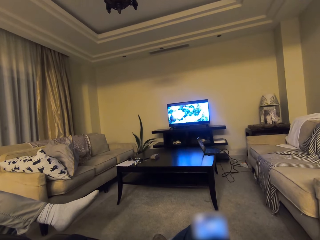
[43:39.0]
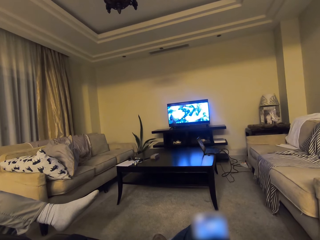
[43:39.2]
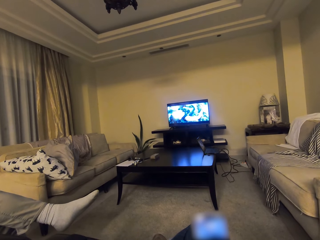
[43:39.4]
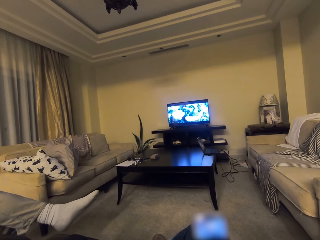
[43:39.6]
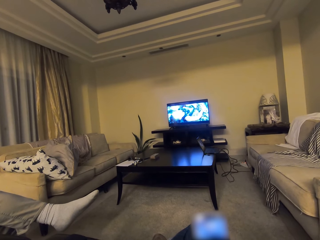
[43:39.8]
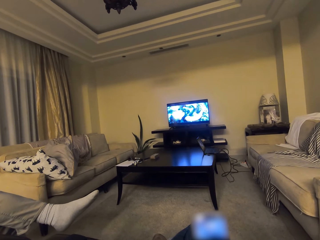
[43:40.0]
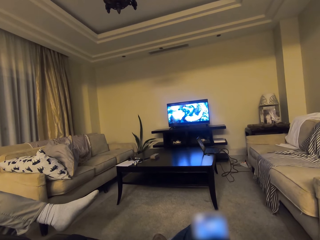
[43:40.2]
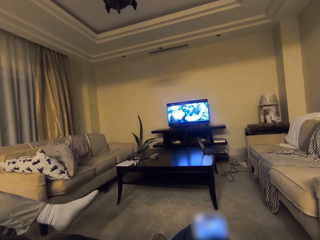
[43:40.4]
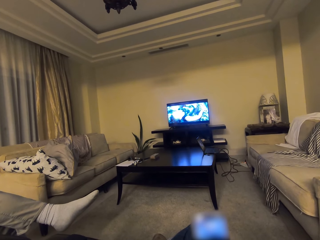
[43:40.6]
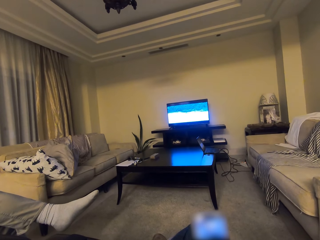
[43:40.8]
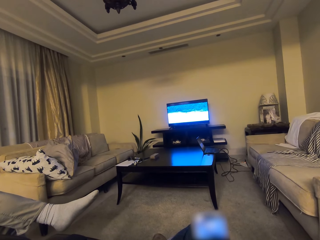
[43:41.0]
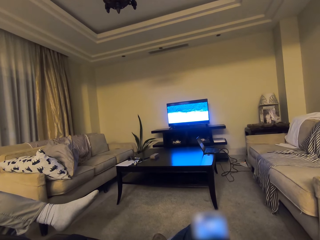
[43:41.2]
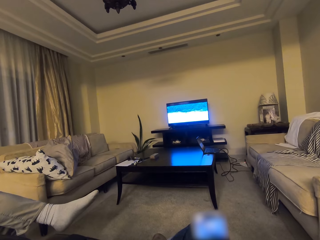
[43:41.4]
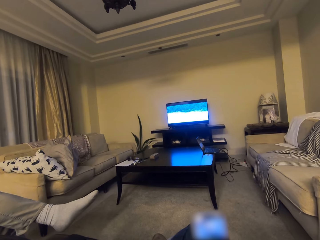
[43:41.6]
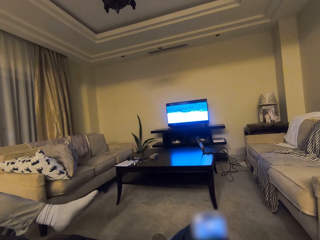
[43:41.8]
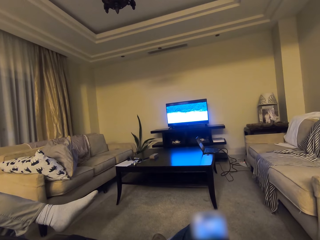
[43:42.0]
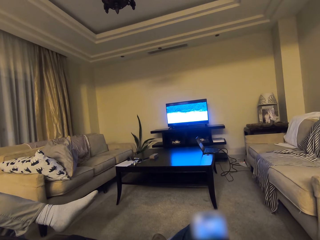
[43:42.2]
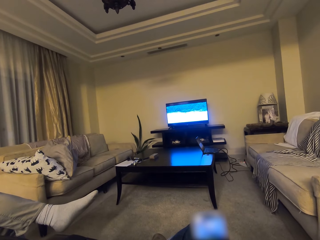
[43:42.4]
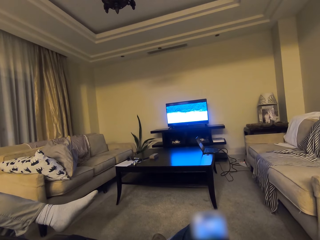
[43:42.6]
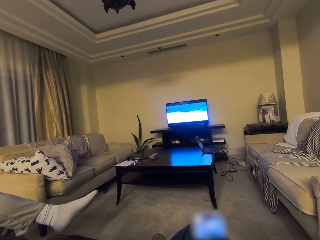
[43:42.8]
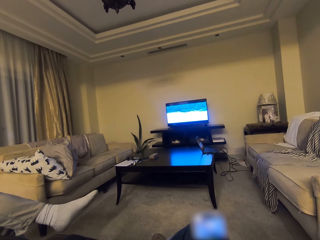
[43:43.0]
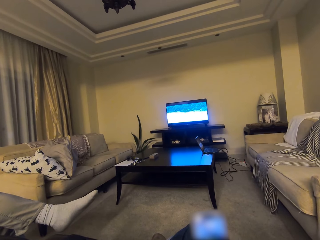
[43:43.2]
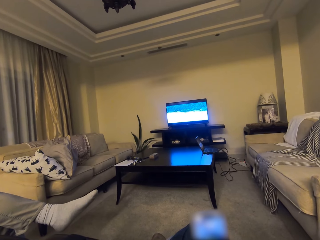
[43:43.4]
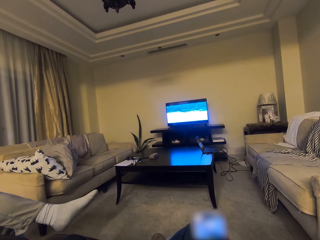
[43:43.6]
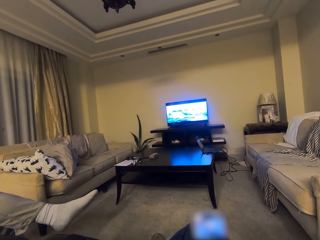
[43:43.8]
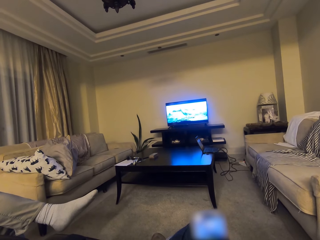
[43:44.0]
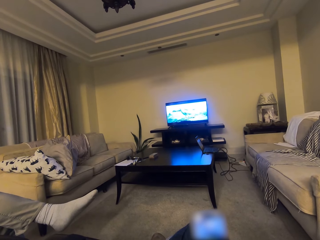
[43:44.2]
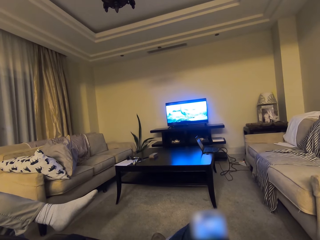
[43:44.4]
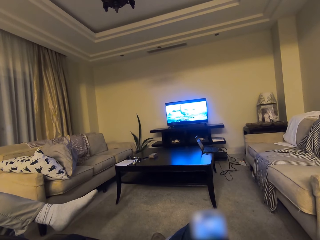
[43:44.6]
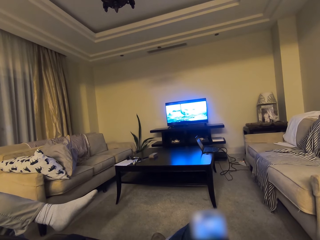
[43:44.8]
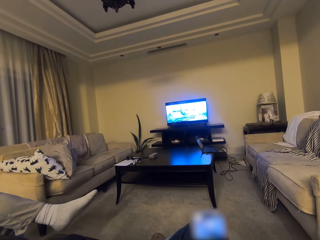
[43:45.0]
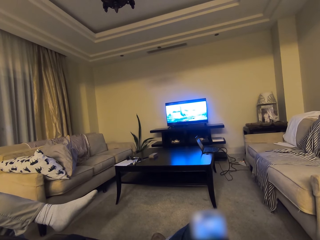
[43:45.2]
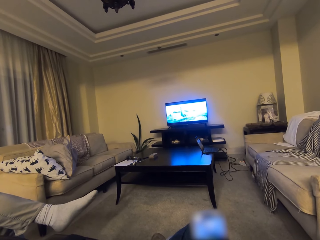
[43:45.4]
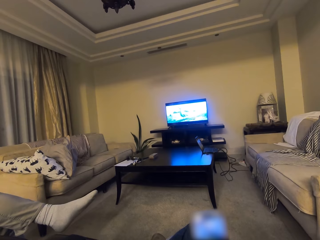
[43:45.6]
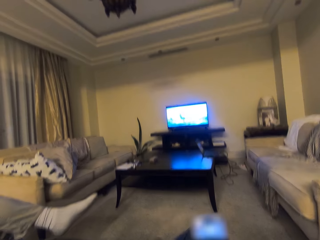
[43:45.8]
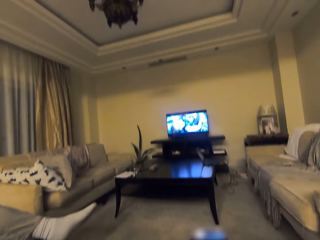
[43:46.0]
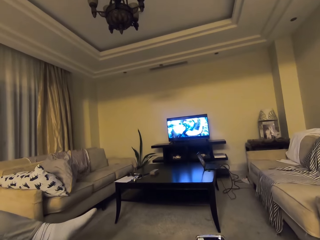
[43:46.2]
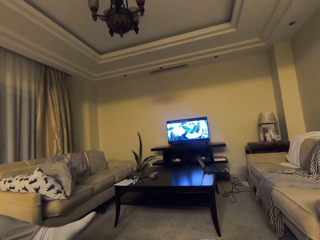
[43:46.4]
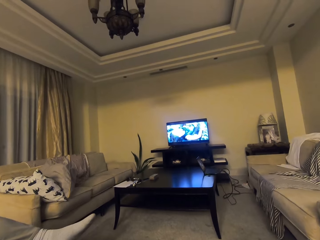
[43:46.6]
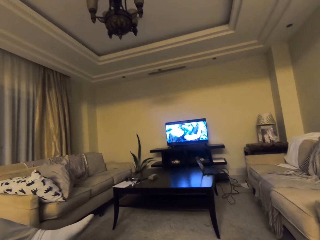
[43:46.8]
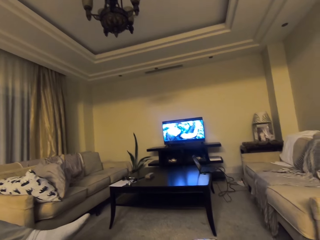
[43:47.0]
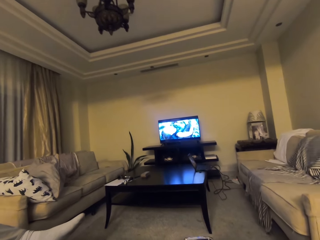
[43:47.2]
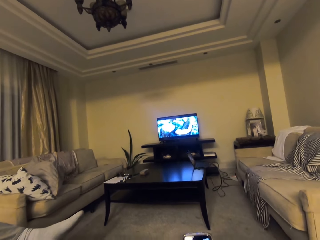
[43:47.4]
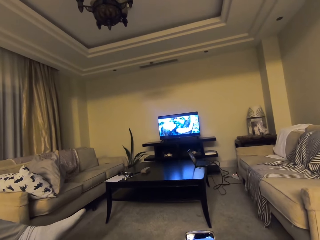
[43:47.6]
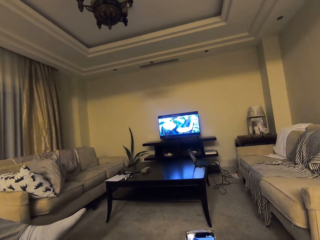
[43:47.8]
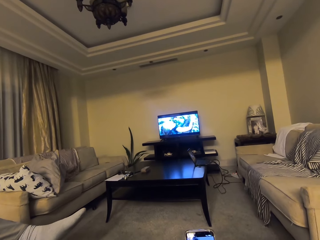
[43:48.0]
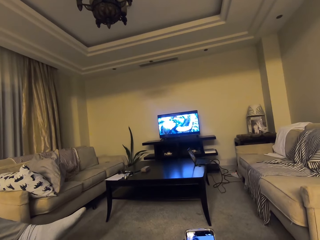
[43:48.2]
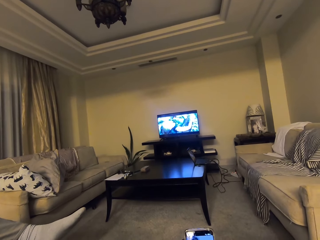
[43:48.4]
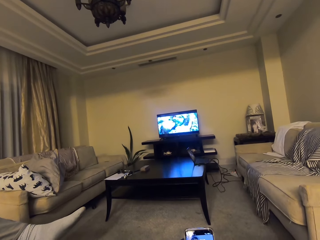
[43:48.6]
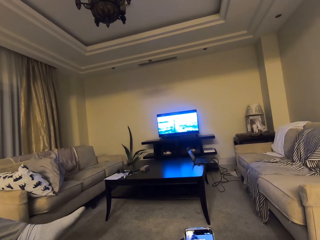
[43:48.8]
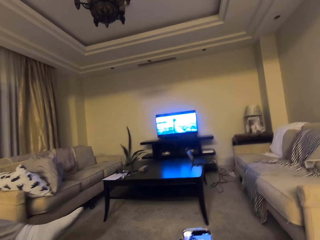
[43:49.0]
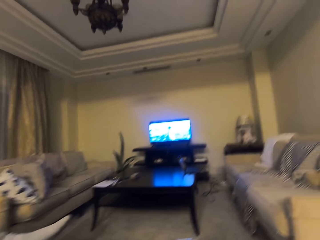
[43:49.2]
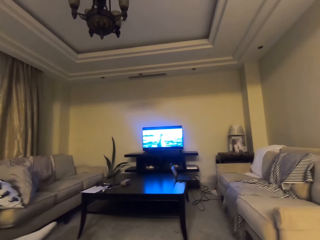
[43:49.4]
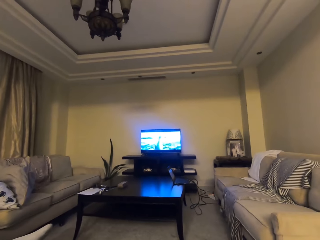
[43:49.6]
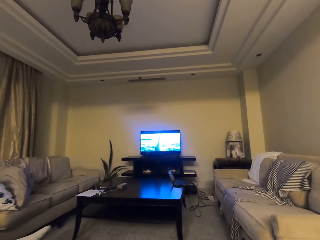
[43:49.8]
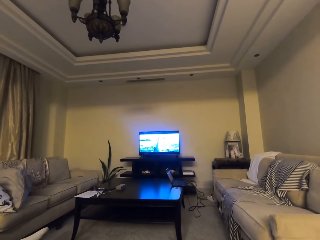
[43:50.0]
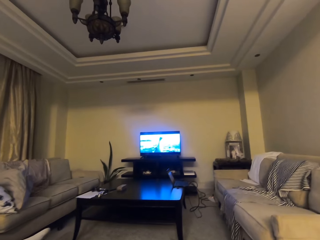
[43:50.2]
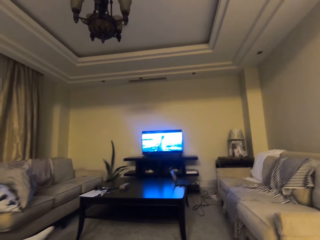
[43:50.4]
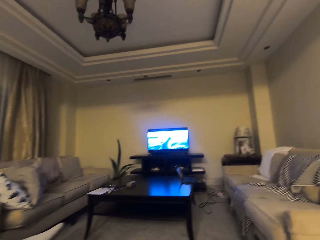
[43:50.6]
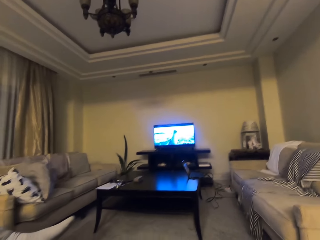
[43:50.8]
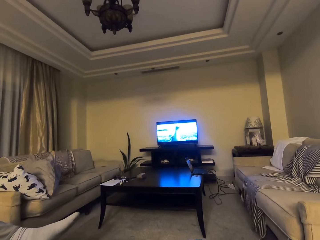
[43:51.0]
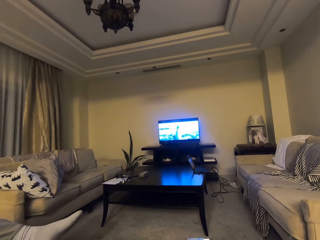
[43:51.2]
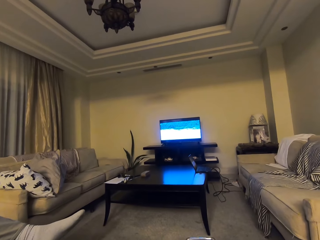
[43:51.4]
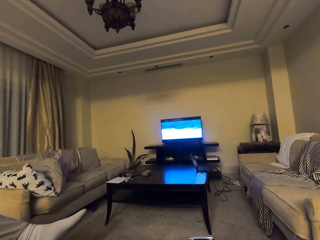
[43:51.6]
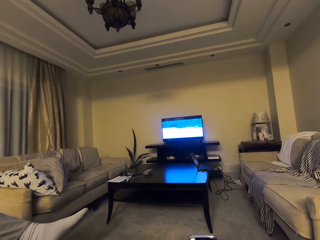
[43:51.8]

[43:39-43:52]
The camera wearer converses with a man.

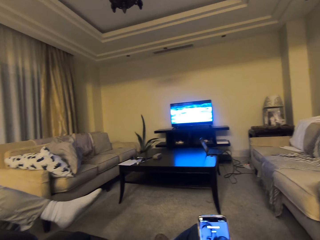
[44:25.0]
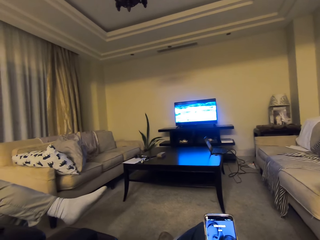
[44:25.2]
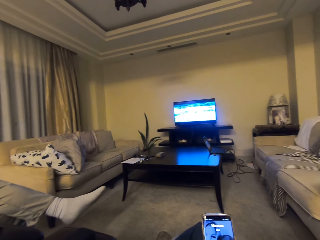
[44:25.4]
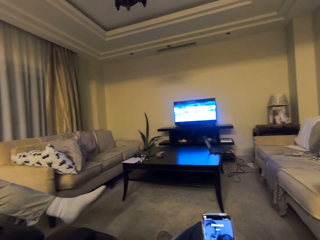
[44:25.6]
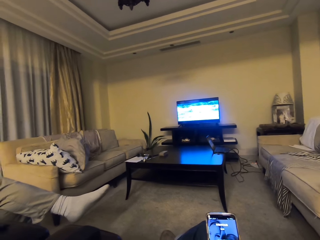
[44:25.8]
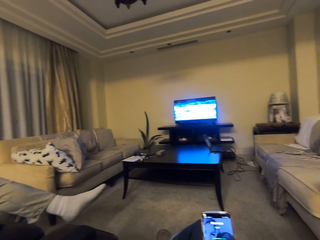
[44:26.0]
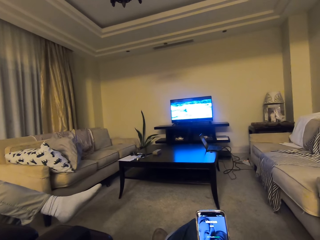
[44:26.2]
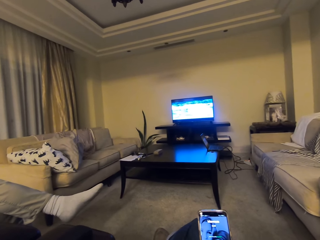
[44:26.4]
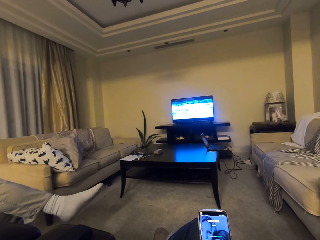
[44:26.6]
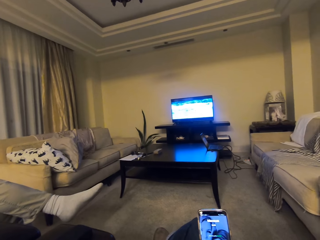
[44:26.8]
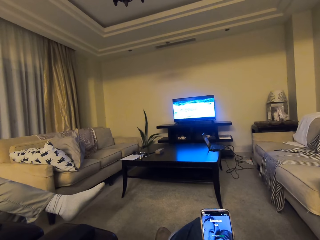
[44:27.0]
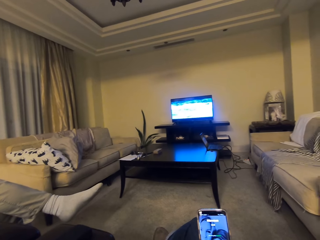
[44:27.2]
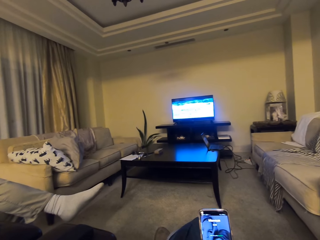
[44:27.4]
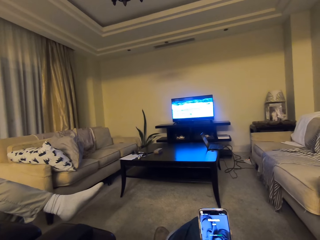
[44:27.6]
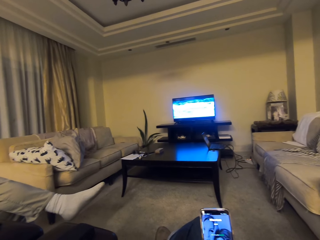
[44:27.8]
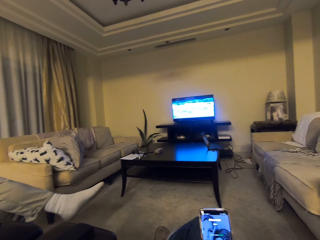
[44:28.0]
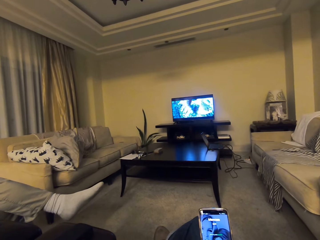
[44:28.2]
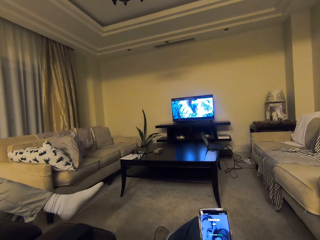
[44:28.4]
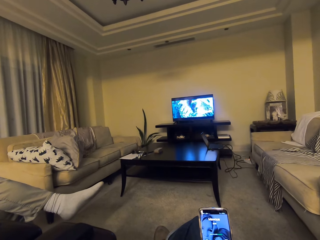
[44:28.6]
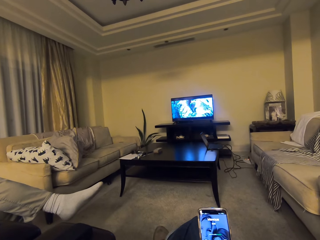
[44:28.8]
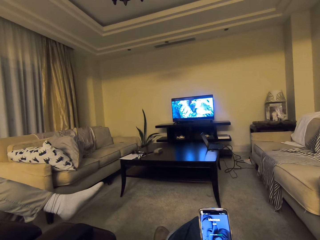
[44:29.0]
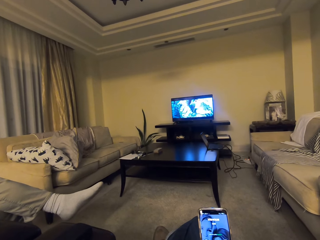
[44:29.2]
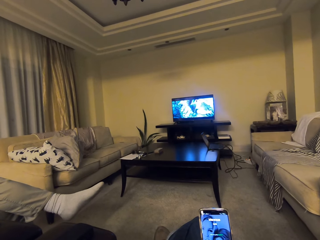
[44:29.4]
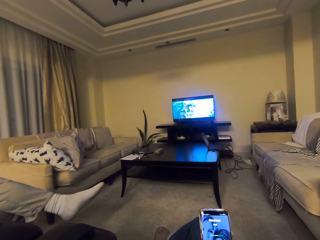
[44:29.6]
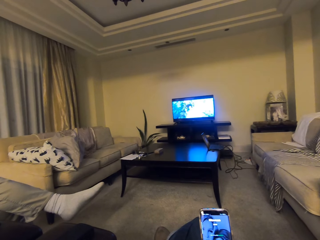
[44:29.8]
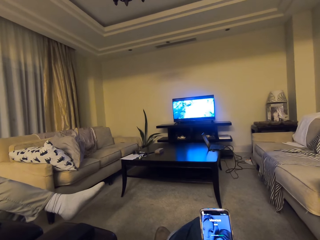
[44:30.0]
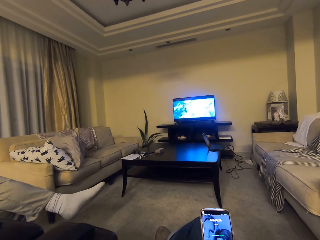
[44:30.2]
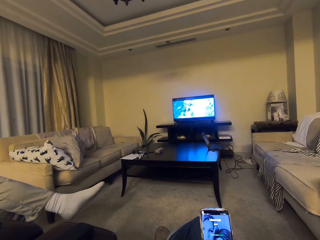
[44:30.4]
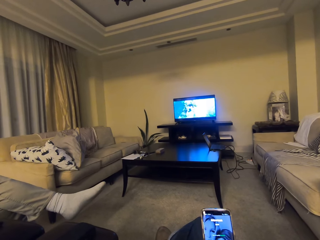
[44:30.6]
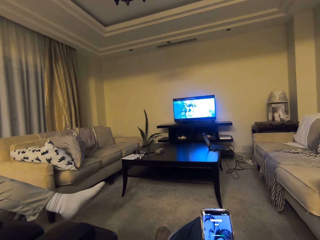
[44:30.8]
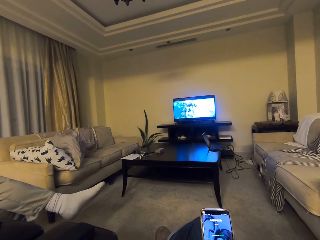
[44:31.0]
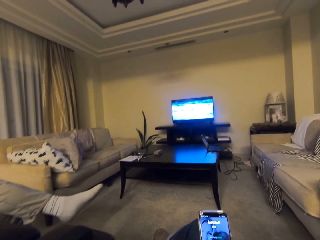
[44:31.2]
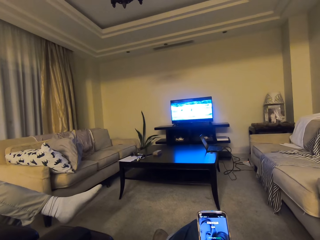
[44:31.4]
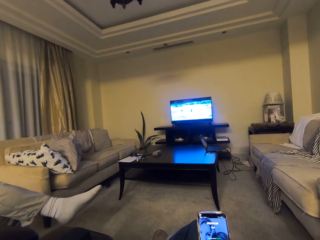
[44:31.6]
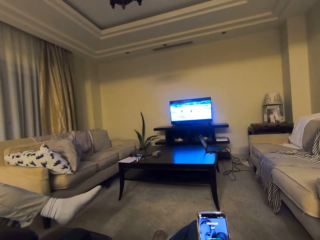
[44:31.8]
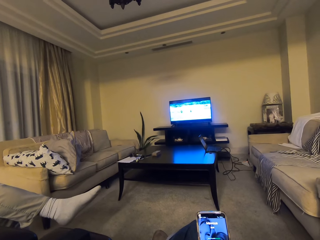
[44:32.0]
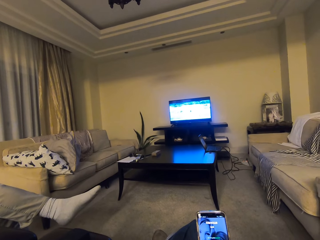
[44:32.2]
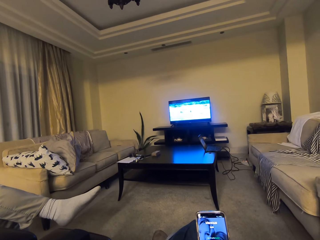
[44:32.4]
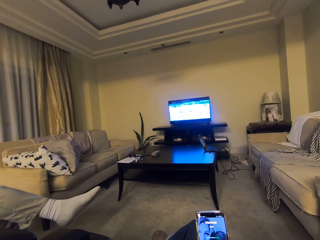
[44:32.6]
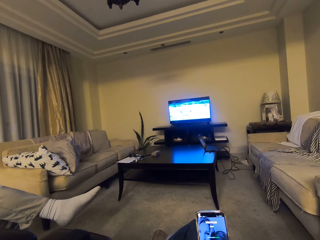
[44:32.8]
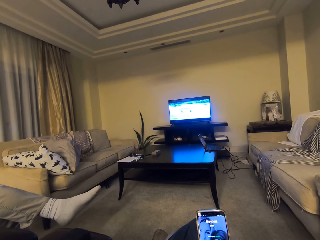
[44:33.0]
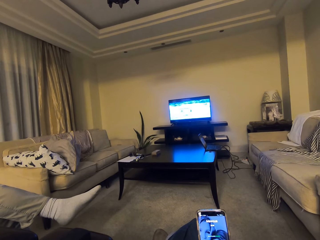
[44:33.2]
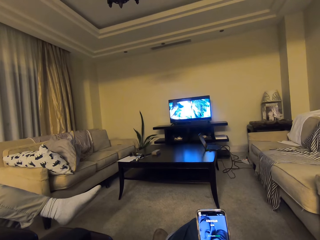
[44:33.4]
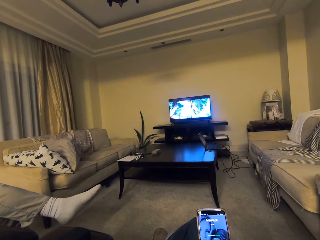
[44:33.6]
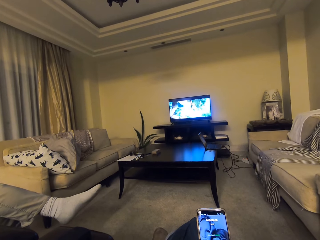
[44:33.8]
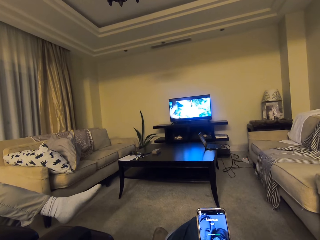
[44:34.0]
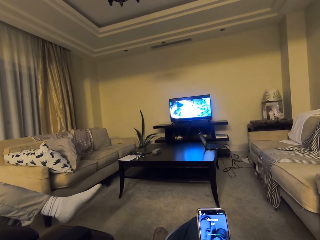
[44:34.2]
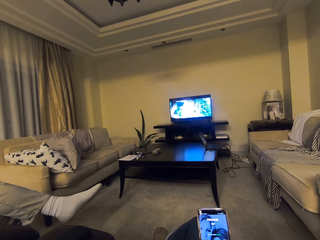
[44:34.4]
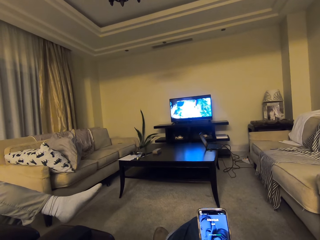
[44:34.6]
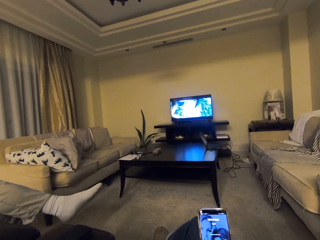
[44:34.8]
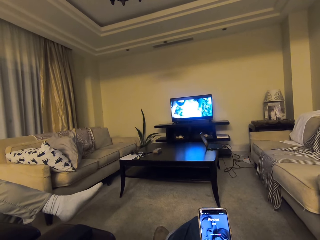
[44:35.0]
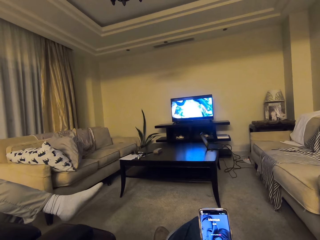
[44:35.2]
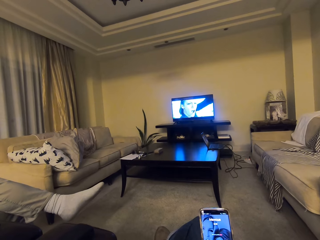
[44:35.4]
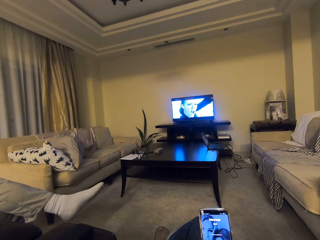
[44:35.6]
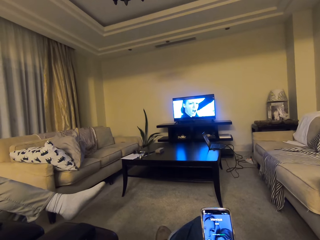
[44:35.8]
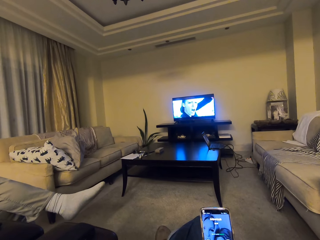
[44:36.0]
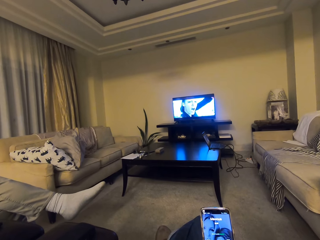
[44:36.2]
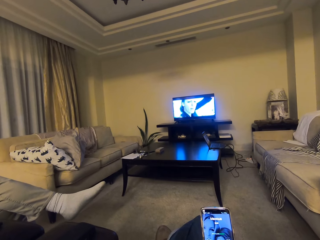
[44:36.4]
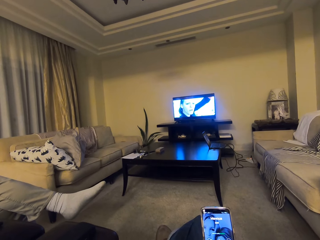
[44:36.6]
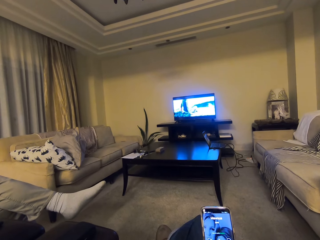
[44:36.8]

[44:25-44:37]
The camera wearer and a man watch the television.
